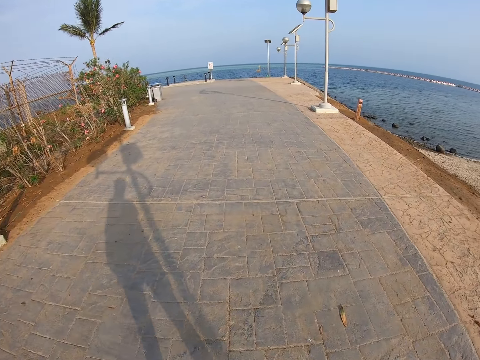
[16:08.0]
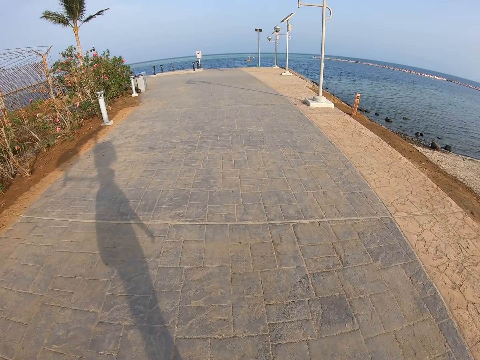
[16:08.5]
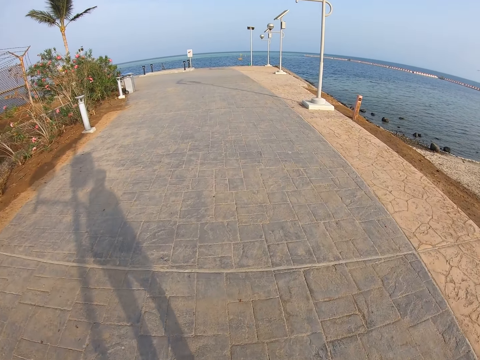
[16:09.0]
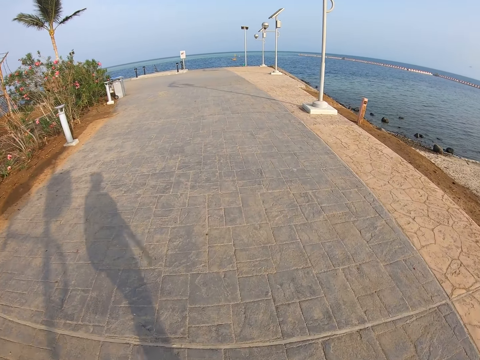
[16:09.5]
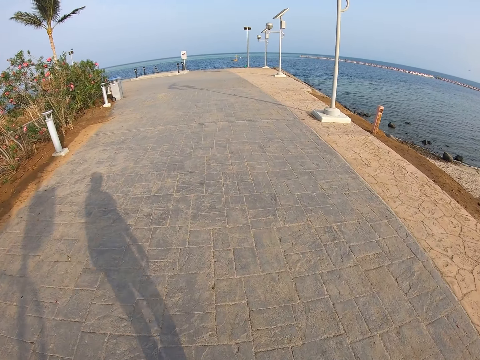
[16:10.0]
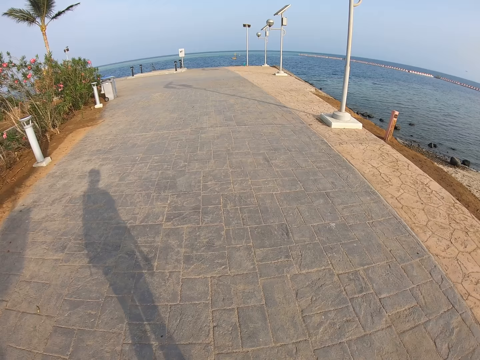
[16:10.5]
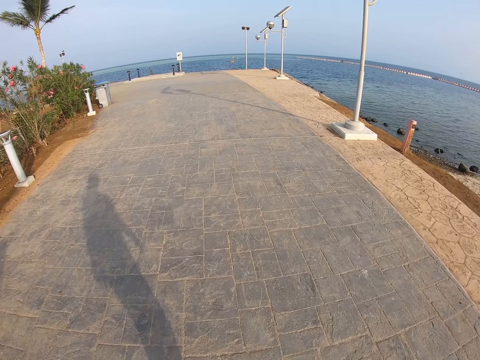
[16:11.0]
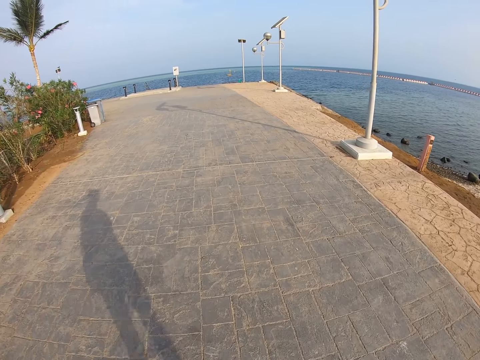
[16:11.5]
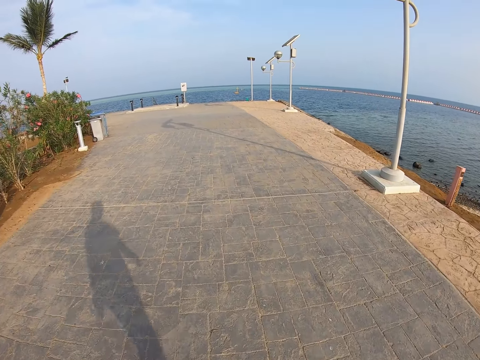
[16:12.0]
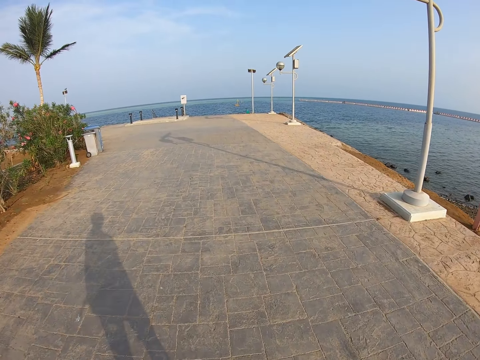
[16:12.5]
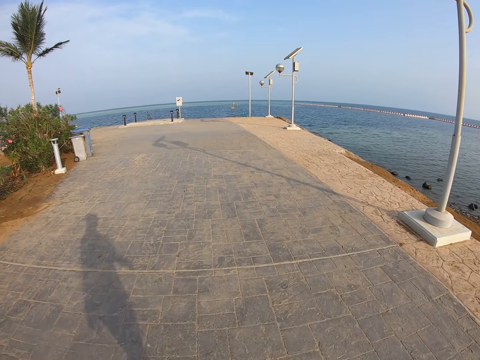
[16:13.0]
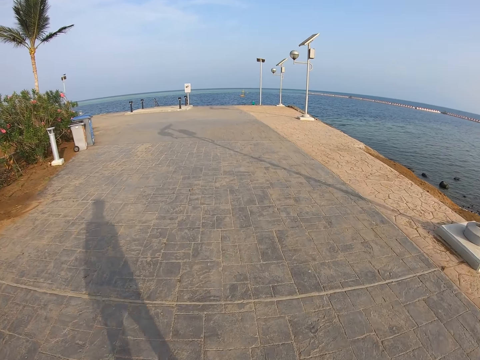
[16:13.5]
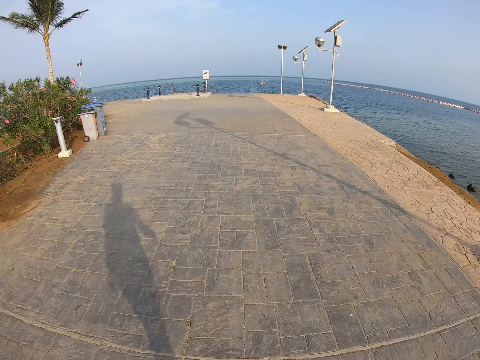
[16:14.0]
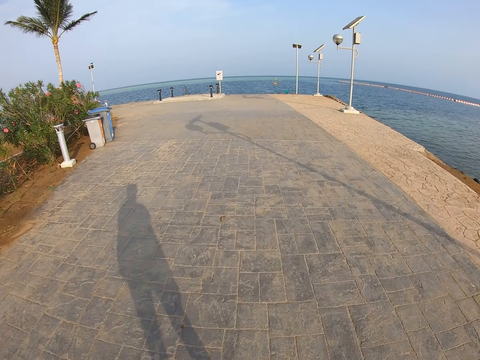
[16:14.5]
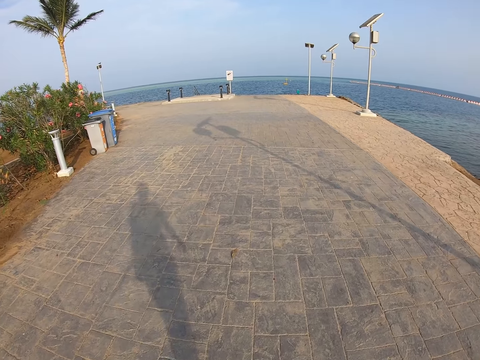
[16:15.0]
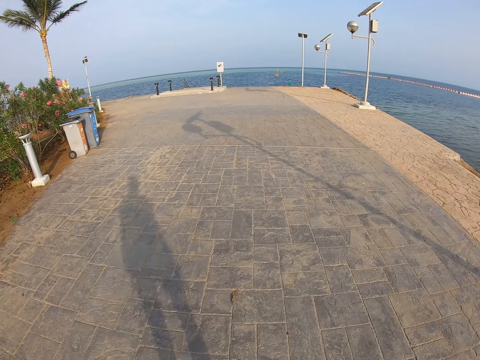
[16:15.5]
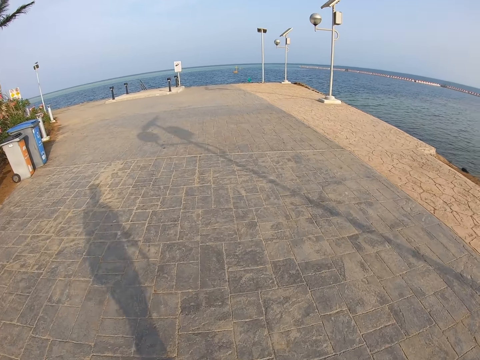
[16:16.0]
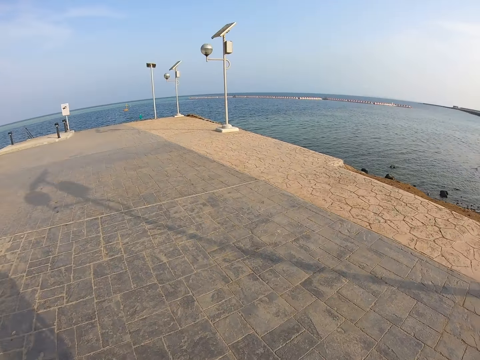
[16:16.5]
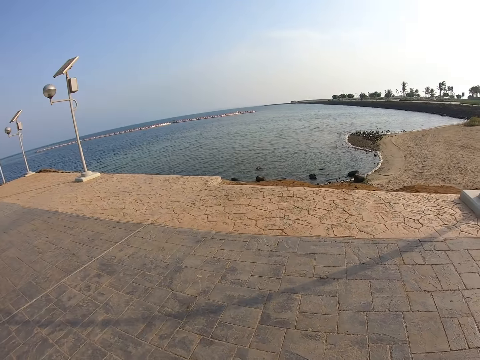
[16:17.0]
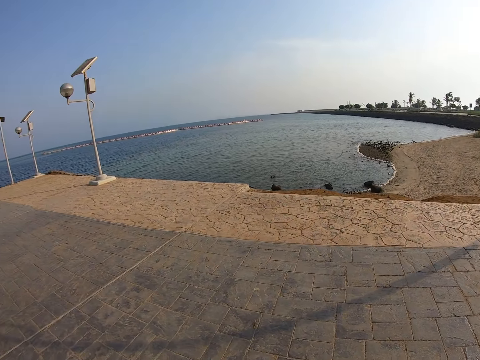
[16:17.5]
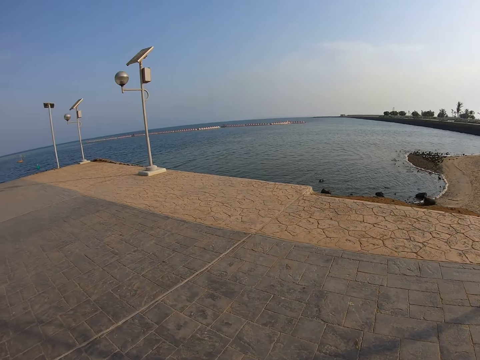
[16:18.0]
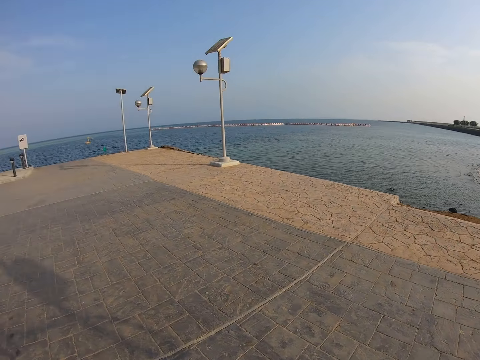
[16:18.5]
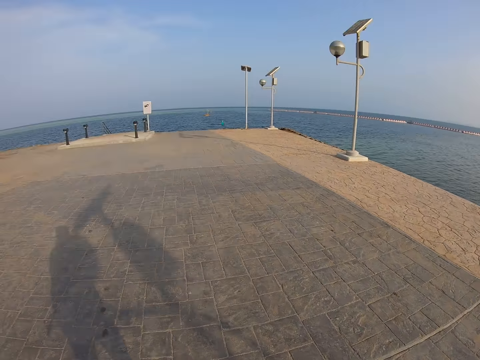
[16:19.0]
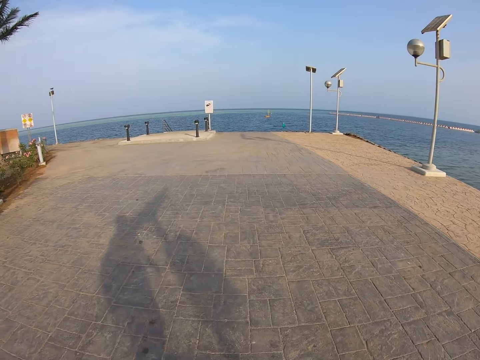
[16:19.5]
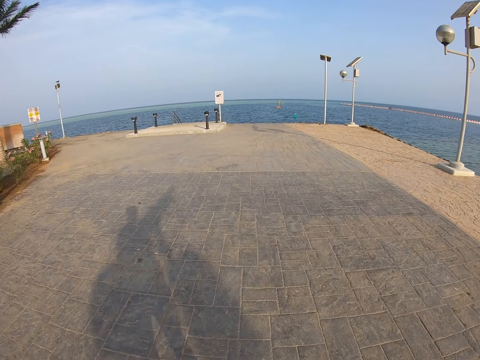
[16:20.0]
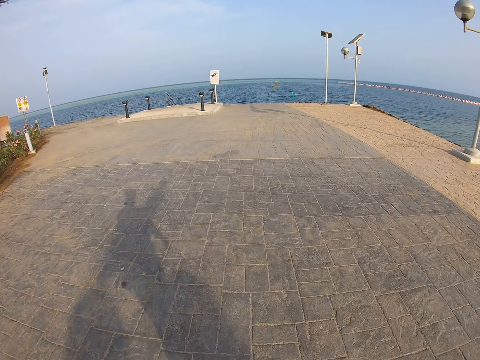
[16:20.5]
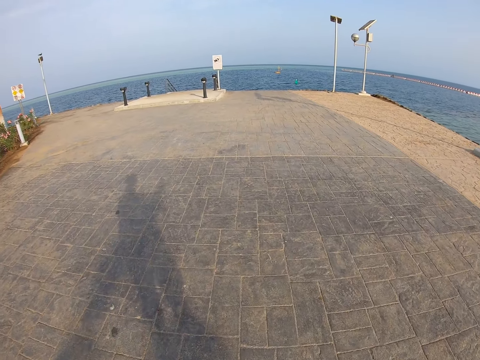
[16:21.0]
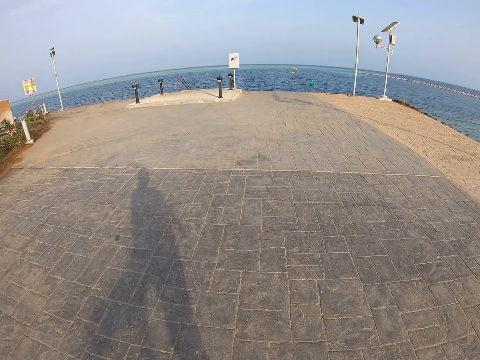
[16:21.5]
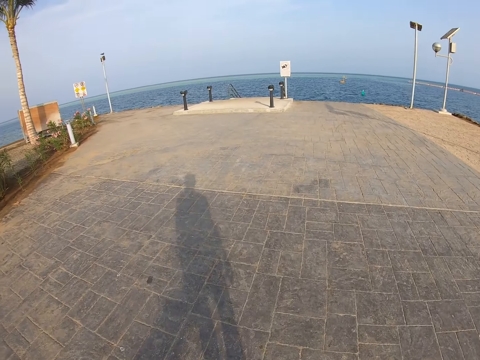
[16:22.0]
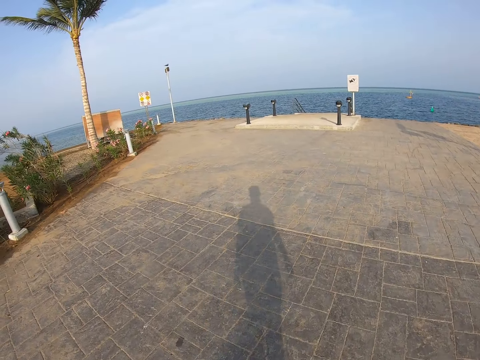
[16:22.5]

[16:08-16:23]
The camera wearer looks around. They walk around.

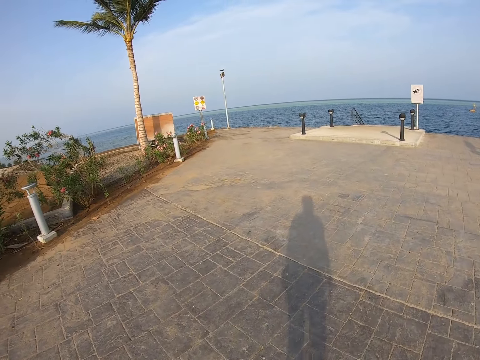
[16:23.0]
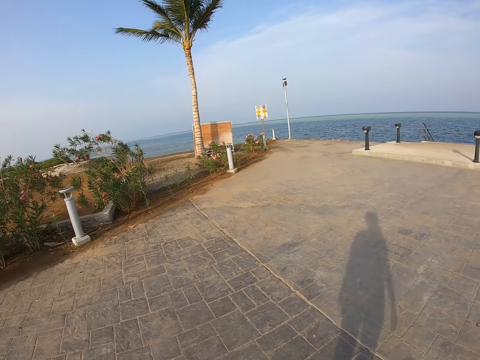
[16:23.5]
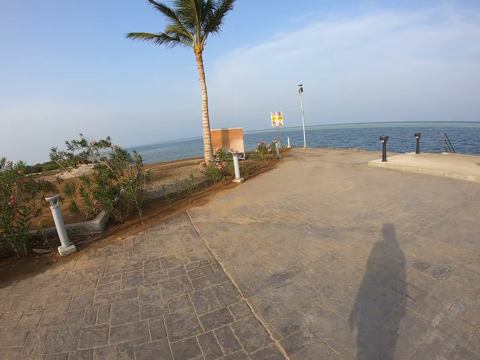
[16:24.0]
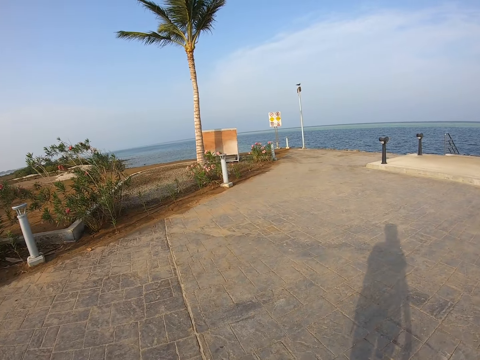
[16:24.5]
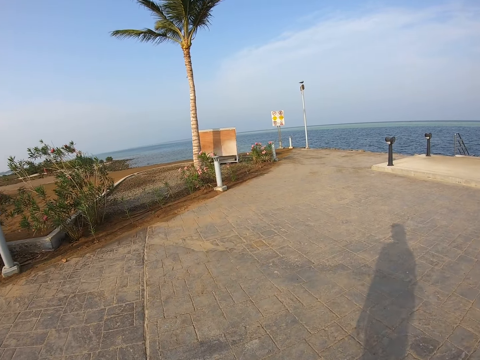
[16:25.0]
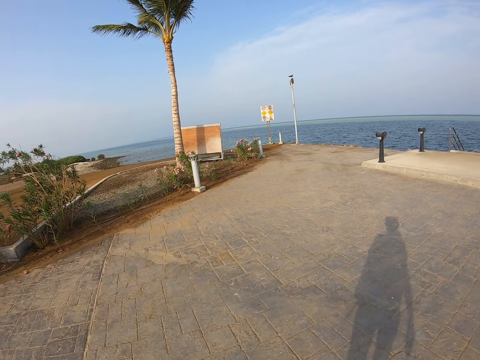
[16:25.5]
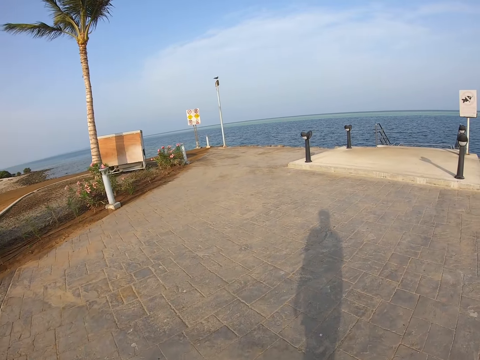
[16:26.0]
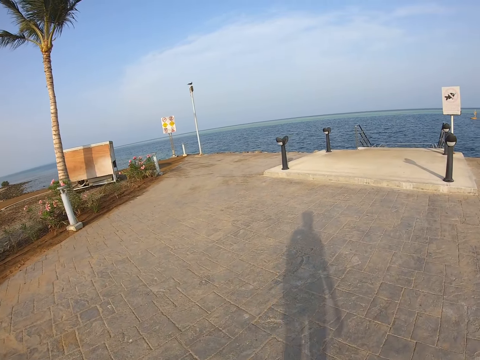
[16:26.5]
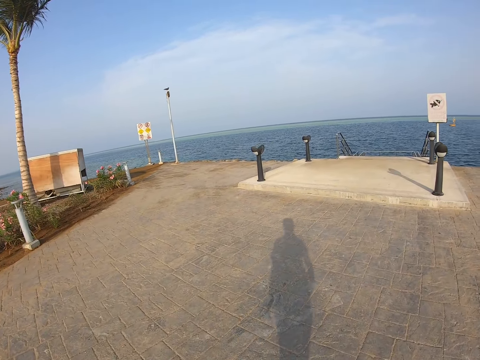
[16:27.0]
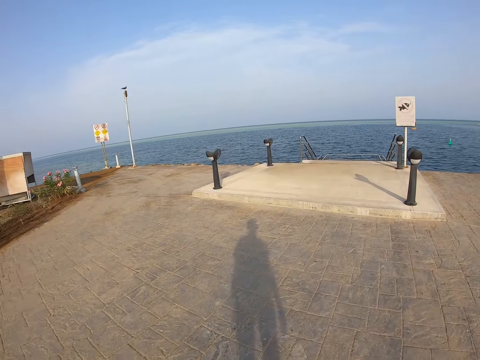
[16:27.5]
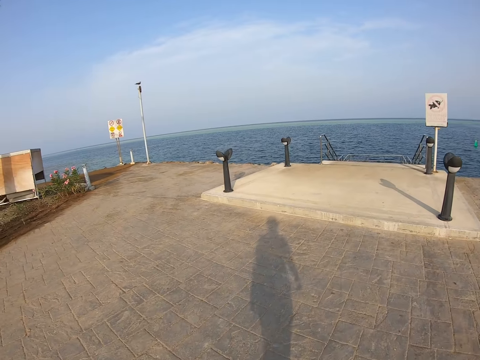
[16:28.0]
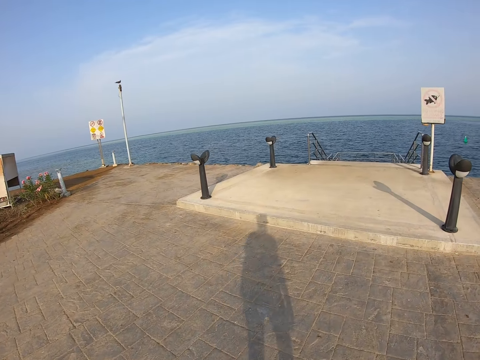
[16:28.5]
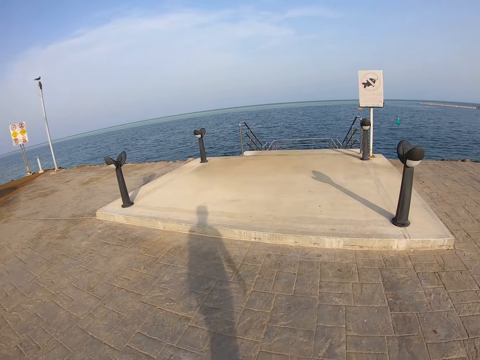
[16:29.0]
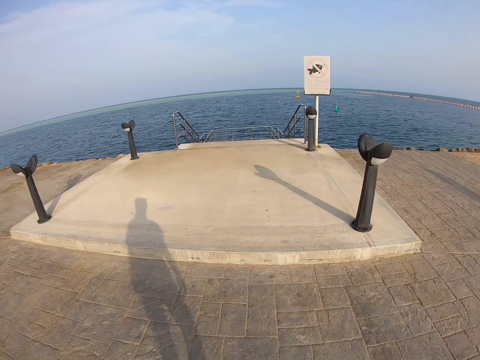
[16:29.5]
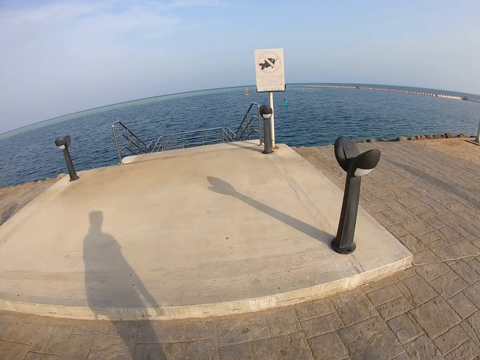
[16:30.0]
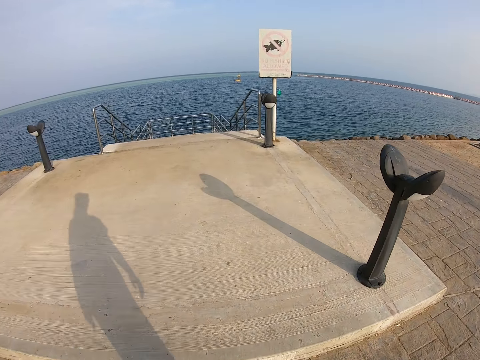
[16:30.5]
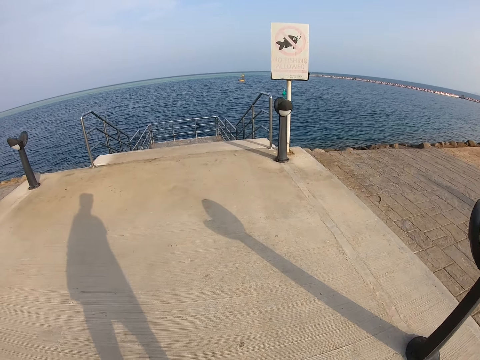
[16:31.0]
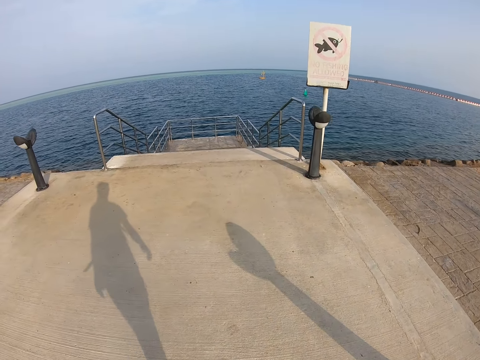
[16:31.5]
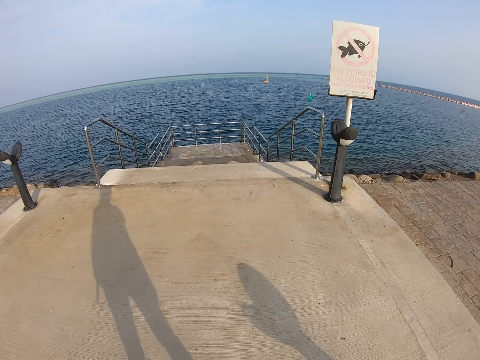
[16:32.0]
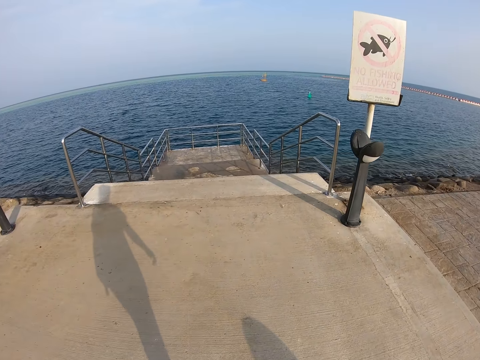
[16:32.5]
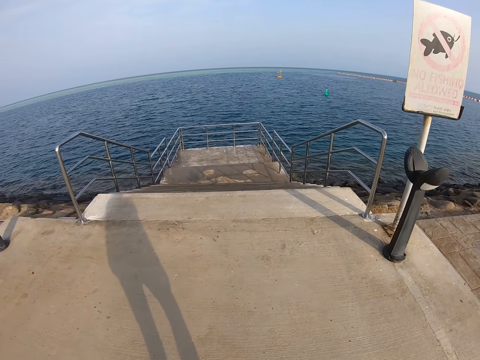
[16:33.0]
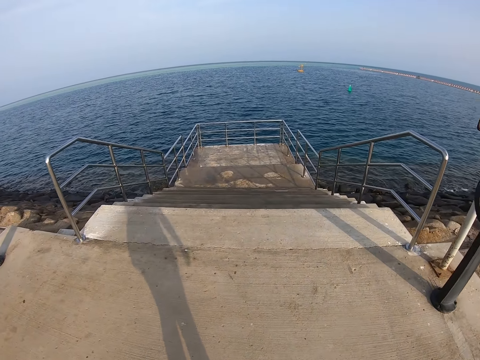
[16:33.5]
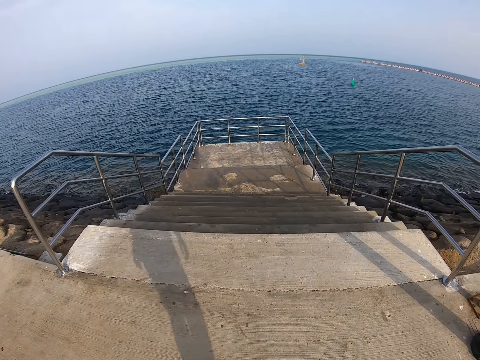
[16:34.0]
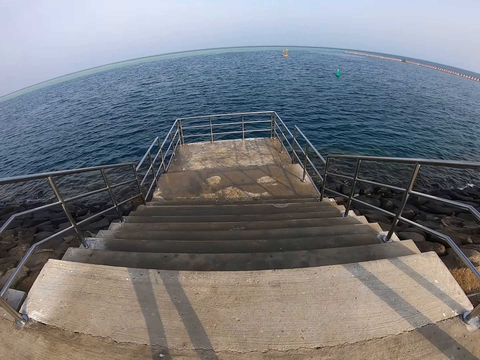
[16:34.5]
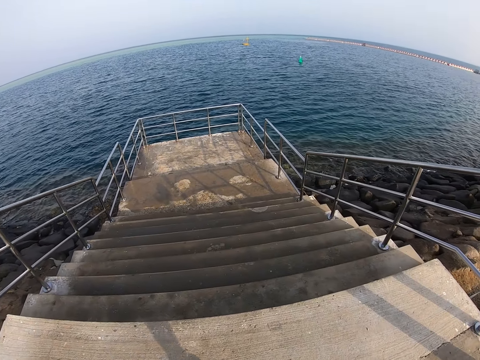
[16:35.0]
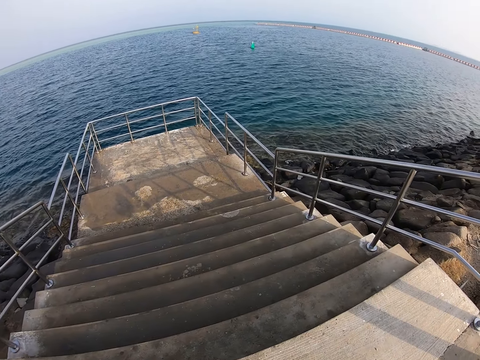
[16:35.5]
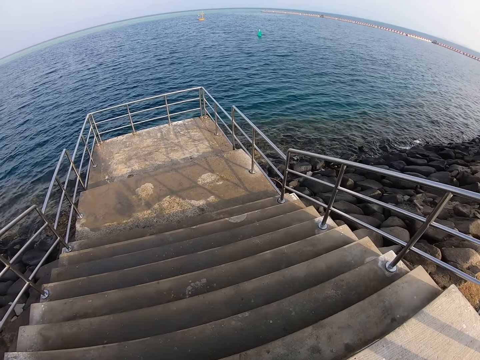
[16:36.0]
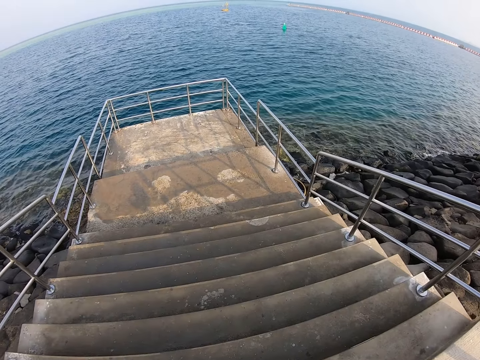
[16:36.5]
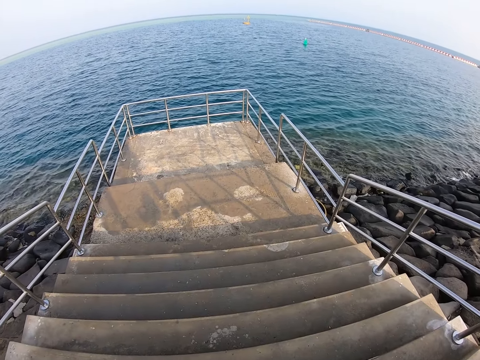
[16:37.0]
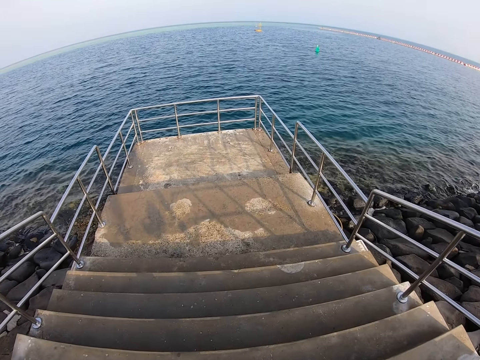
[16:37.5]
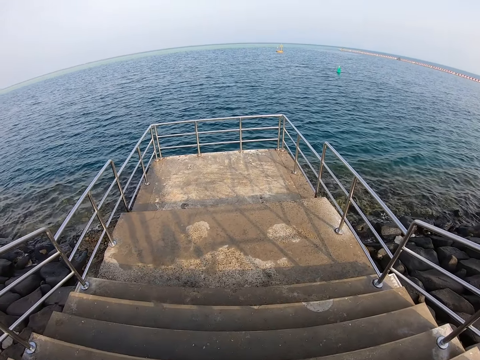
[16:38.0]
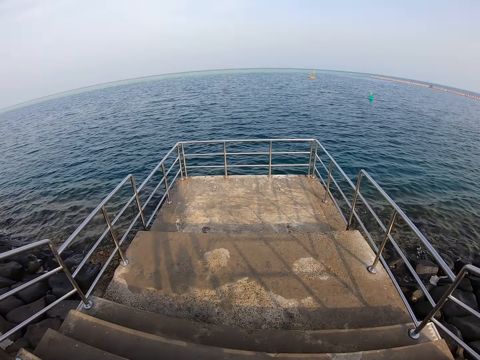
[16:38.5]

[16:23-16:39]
The camera wearer walks down the stairs.
